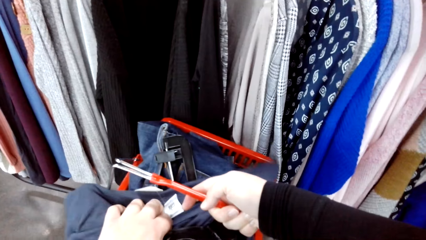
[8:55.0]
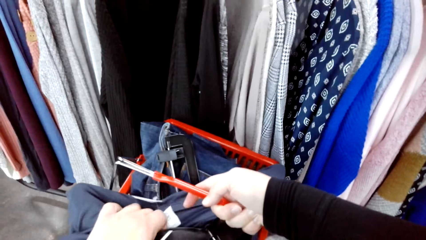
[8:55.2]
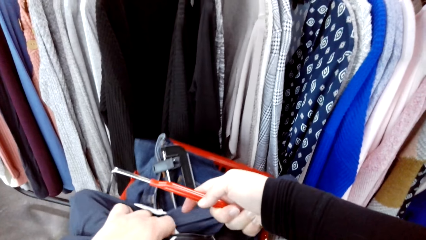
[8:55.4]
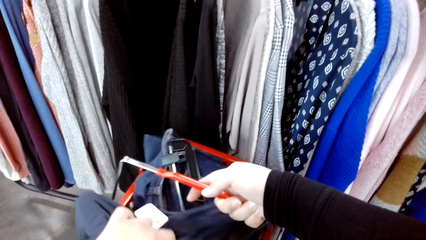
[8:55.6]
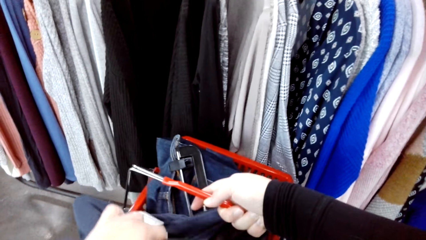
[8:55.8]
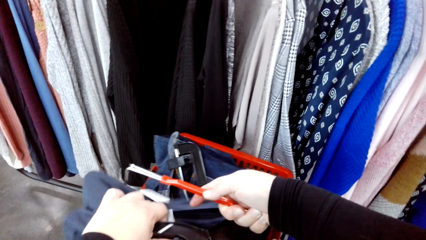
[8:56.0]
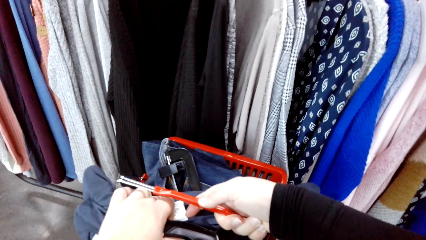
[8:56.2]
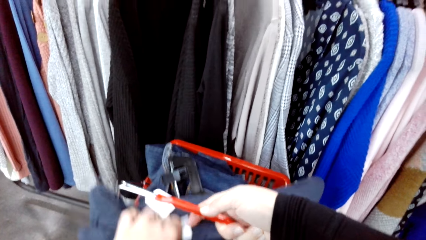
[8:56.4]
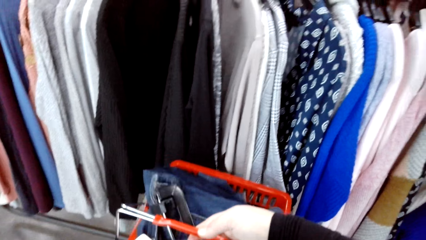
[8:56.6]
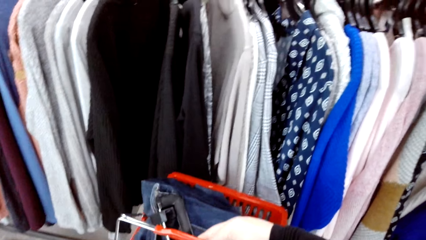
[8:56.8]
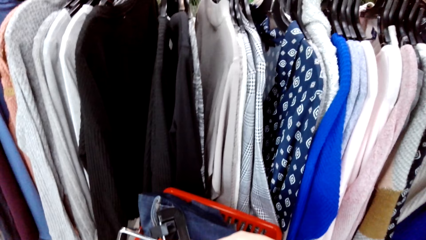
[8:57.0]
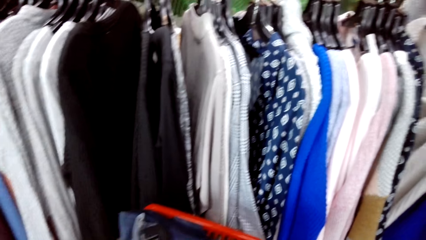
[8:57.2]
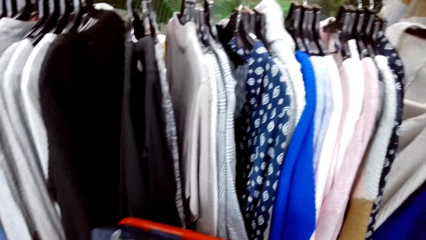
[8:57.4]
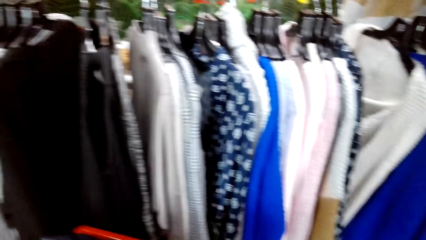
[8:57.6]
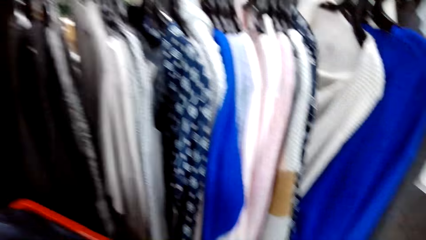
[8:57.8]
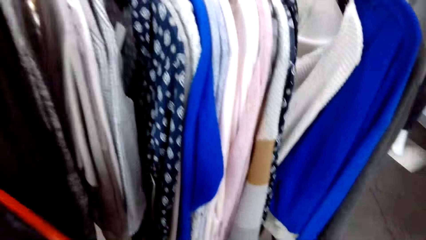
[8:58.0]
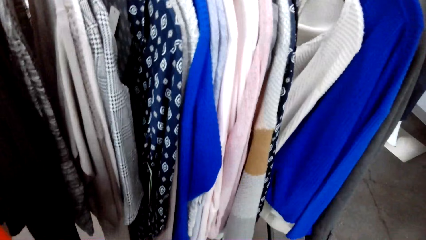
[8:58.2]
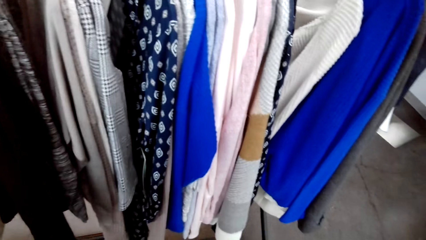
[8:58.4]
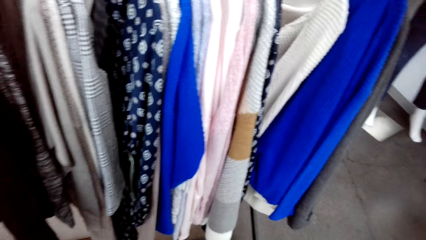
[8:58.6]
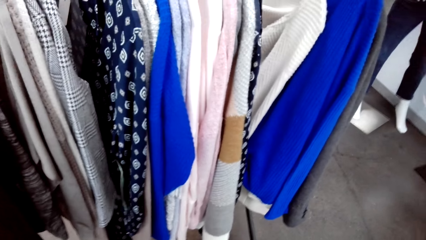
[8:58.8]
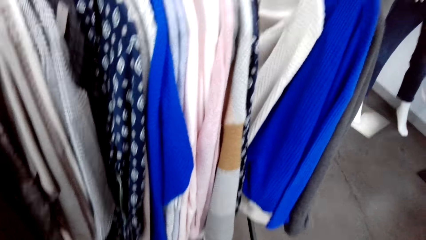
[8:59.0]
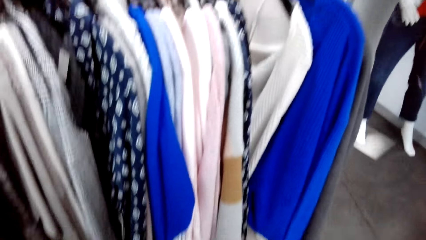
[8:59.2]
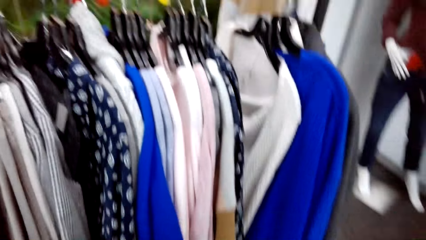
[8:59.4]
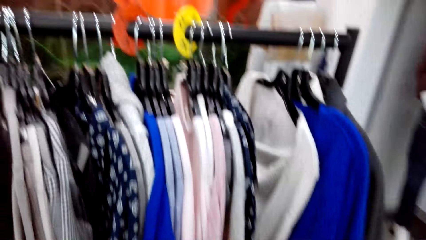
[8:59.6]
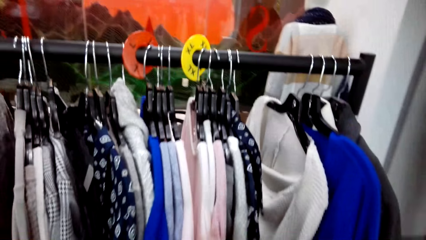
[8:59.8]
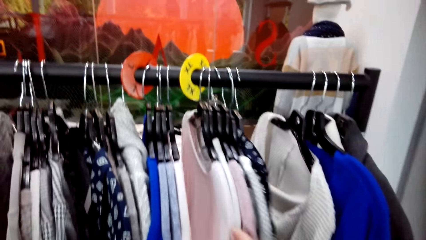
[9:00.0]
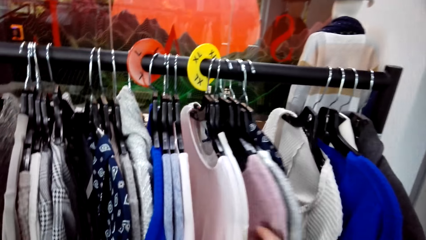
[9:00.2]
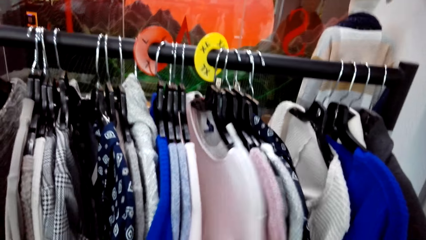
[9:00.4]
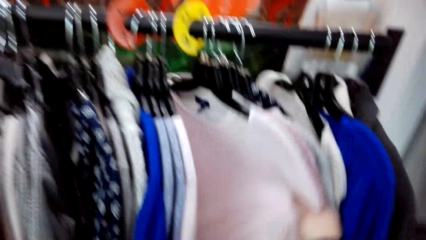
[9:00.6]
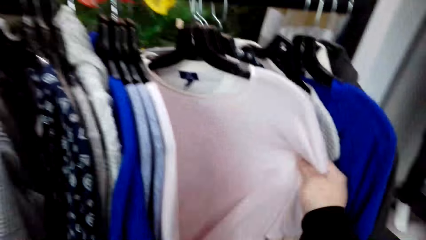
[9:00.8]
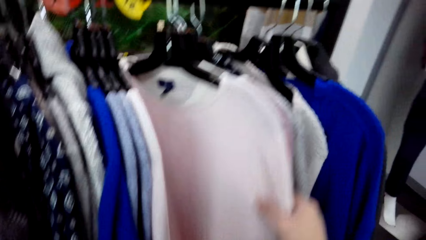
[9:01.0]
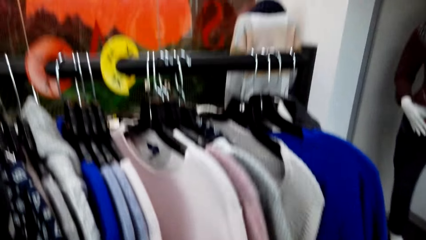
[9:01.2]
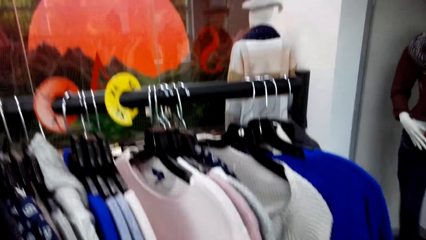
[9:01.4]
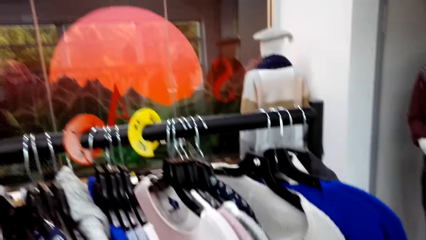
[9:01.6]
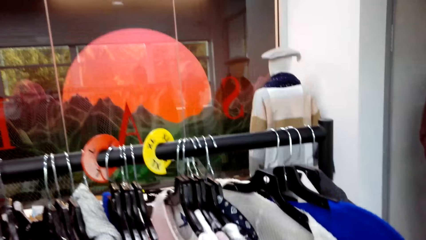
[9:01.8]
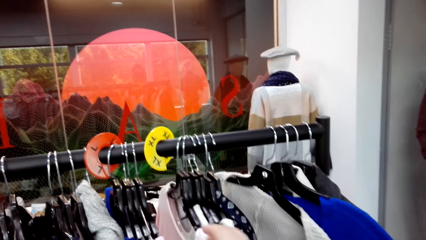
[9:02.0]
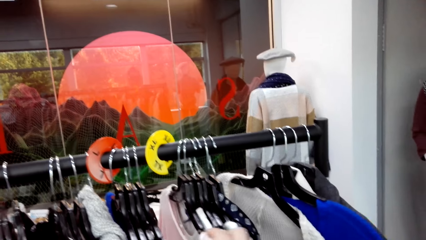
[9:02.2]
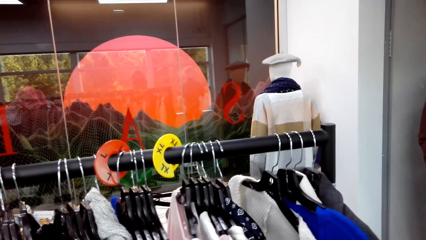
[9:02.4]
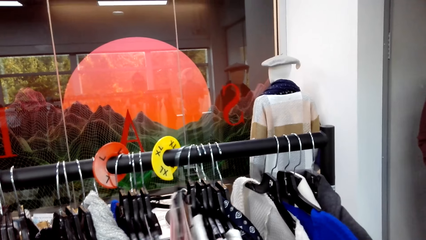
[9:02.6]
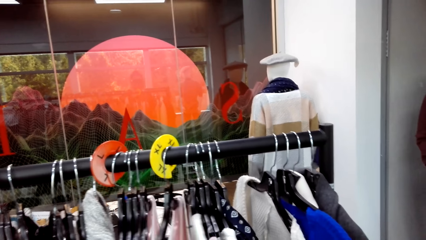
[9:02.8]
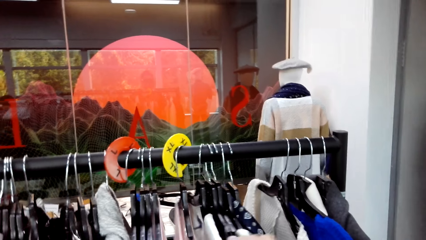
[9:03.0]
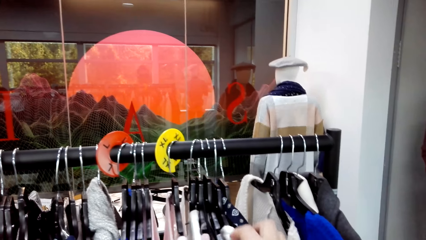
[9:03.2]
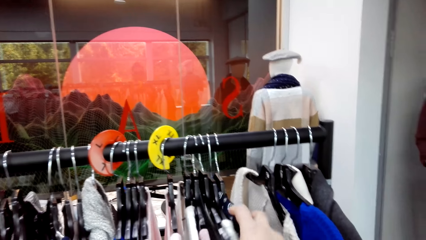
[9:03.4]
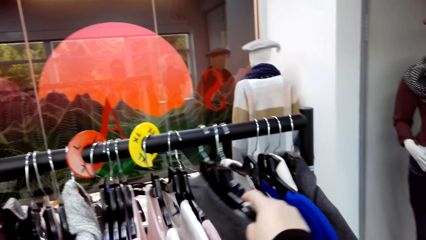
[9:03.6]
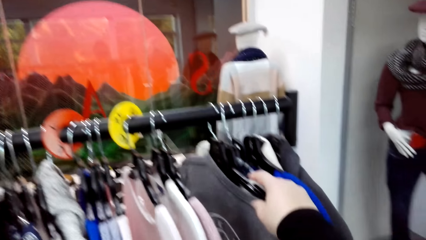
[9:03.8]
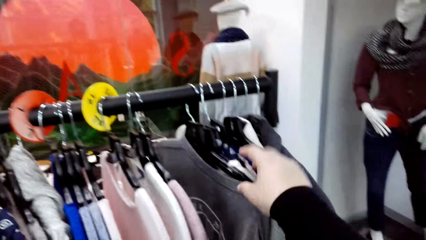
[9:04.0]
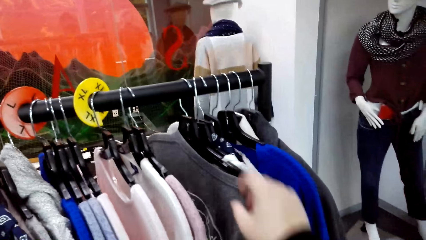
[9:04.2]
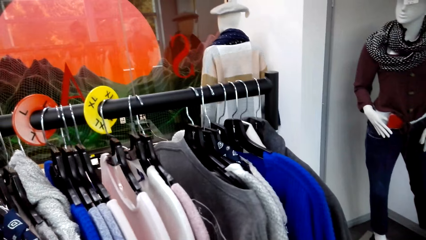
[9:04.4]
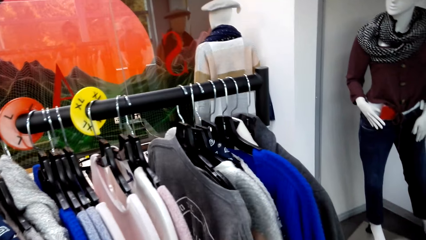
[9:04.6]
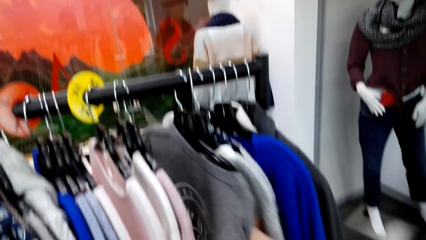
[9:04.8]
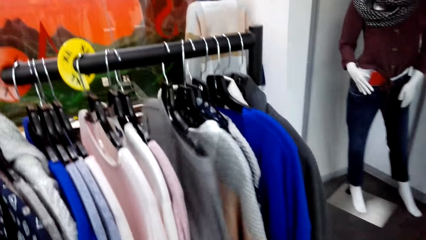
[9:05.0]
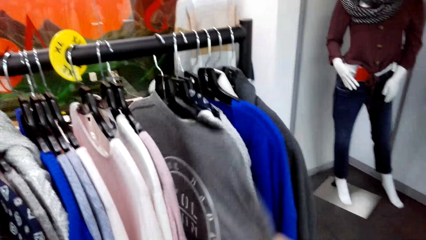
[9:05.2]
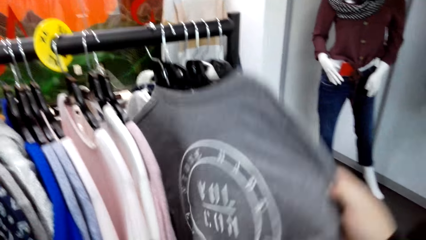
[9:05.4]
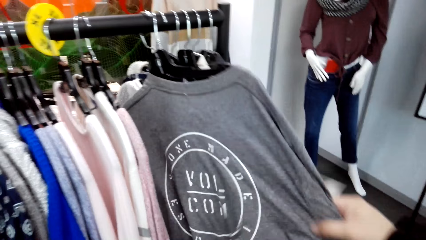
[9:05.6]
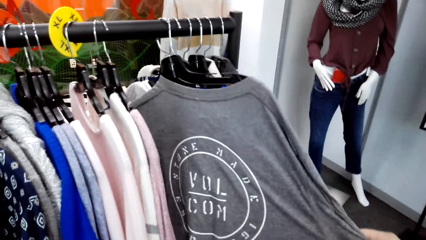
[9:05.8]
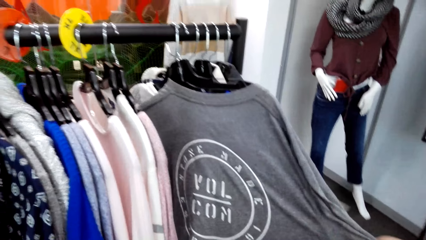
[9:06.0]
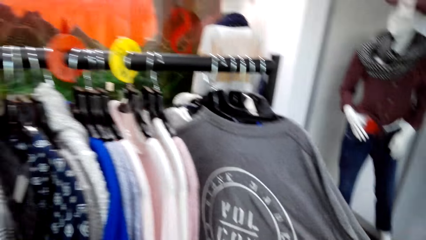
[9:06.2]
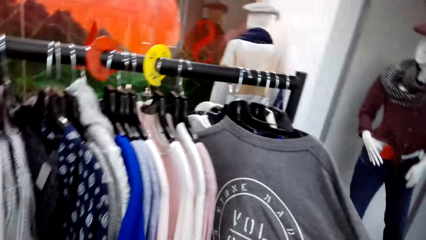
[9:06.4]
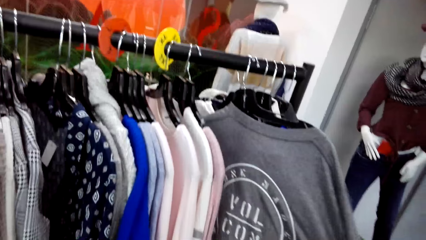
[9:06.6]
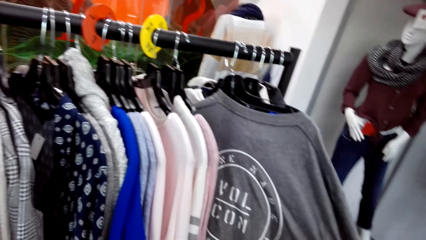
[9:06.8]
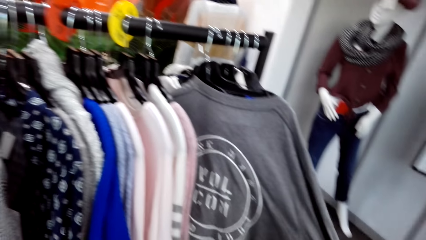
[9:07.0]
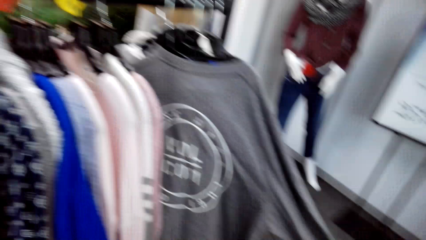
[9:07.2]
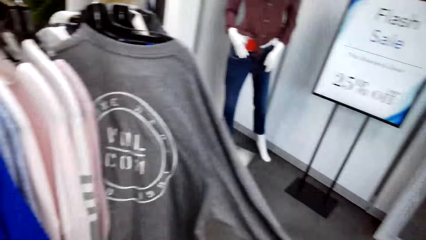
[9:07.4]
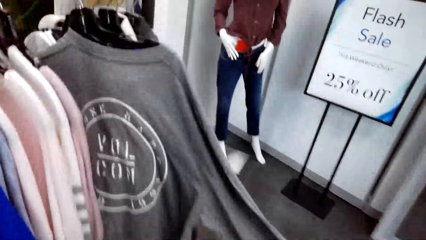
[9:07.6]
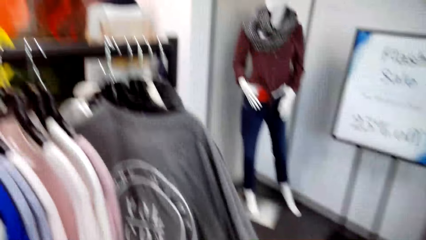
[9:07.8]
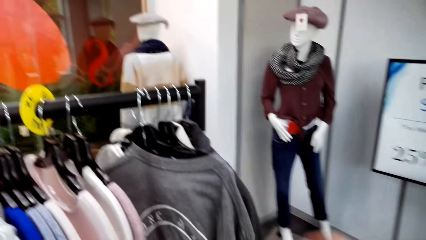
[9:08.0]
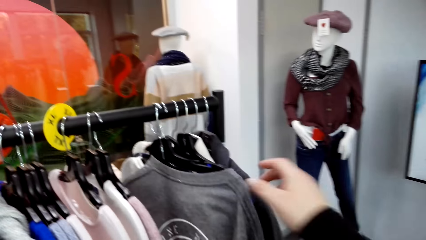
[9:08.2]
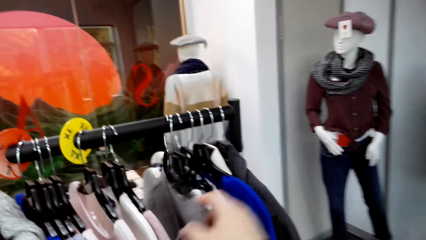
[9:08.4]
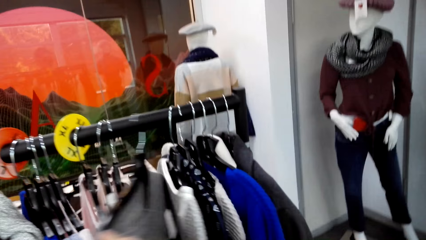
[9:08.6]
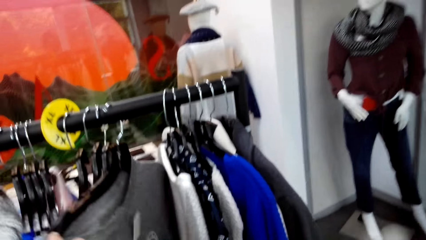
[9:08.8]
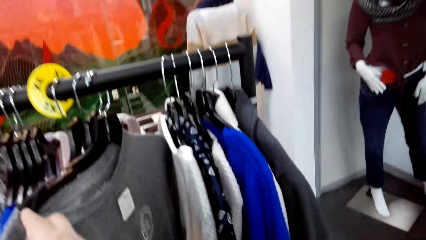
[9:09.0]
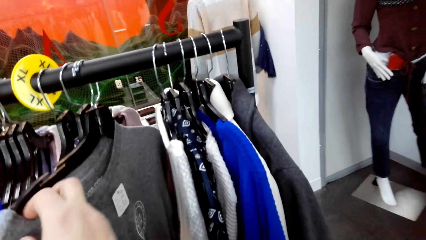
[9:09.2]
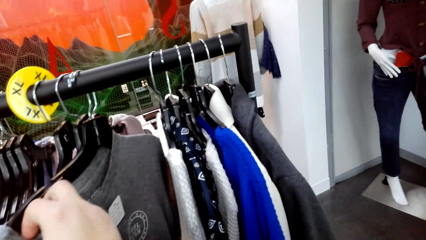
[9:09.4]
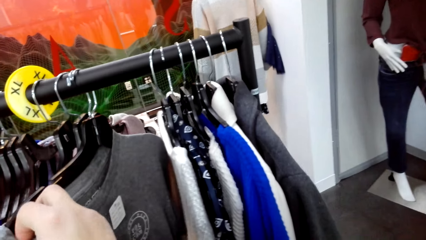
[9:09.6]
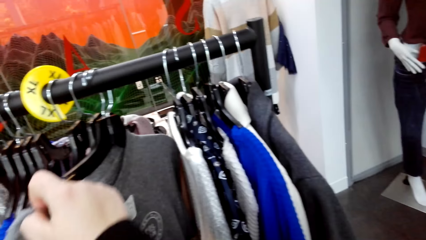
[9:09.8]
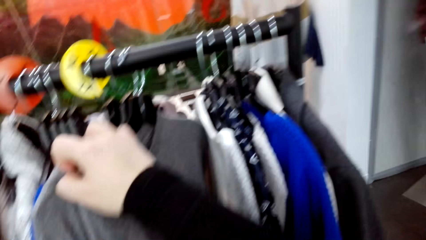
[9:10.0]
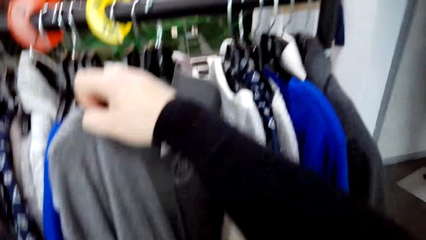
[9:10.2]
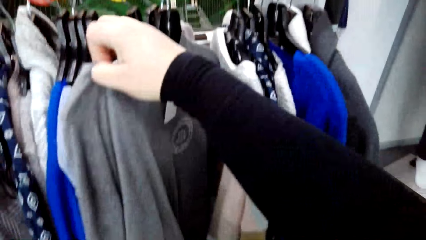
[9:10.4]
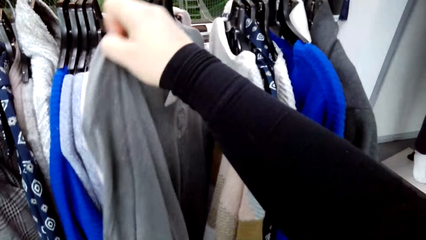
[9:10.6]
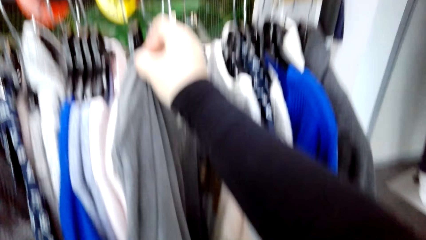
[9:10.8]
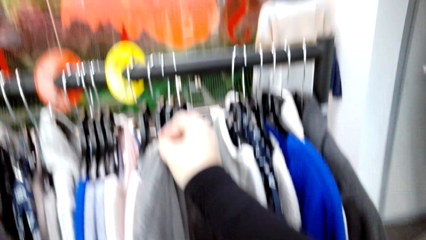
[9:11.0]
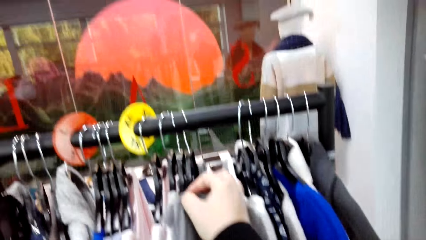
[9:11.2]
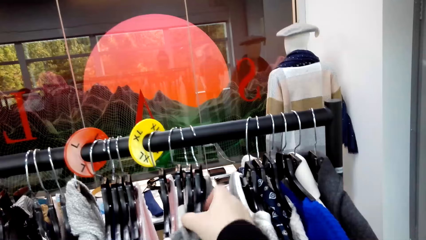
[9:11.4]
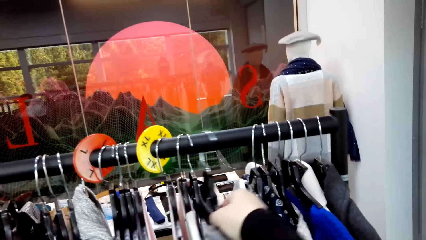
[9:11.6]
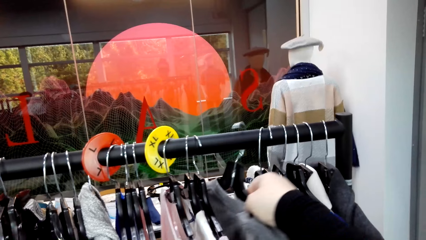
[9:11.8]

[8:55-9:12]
The camera wearer puts the cloth on the shopping basket. They move clothes on the clothes hanging rod. They stretch a cloth.
